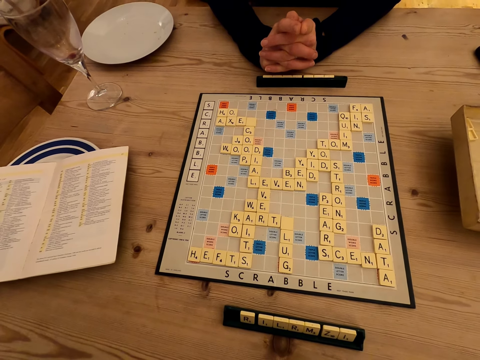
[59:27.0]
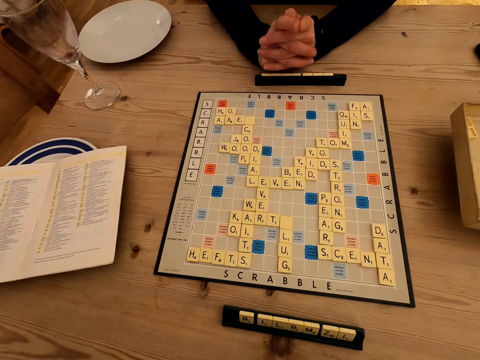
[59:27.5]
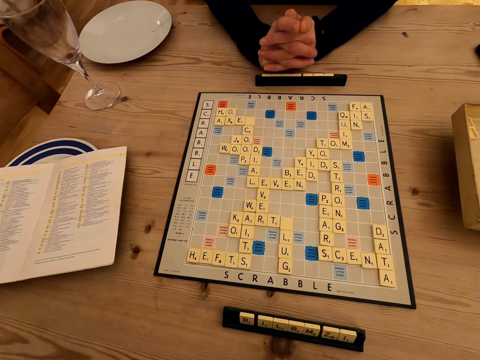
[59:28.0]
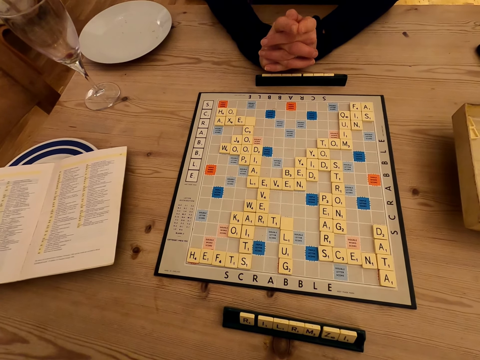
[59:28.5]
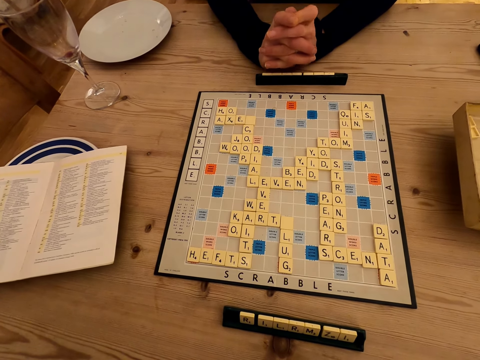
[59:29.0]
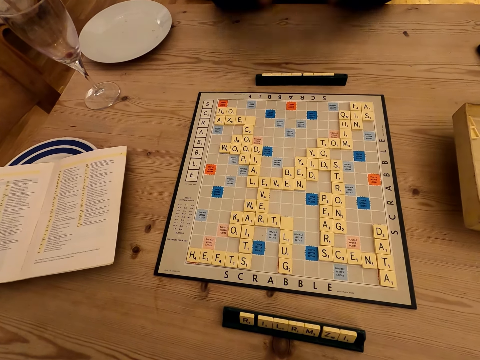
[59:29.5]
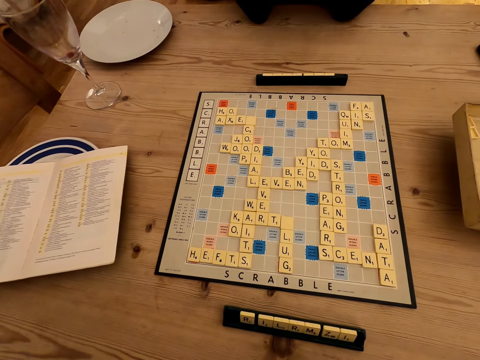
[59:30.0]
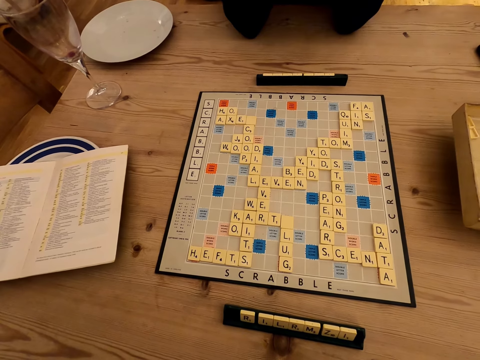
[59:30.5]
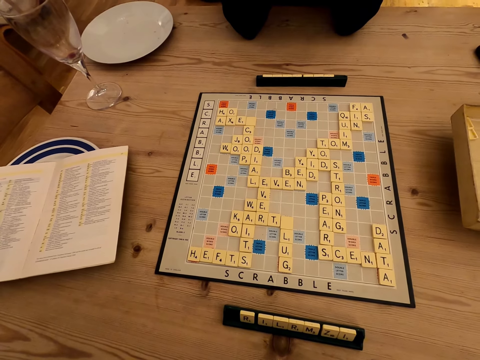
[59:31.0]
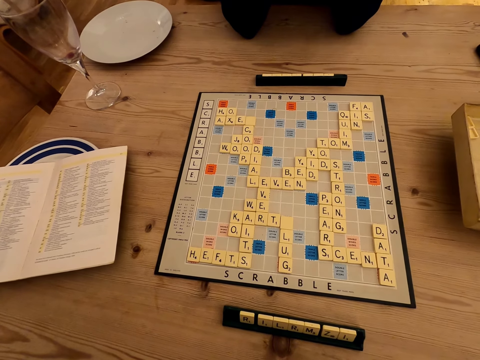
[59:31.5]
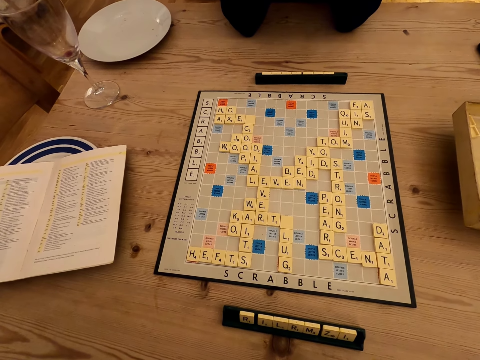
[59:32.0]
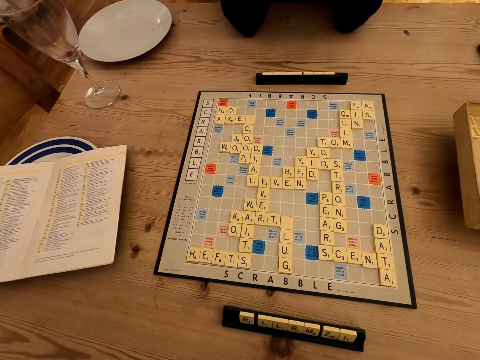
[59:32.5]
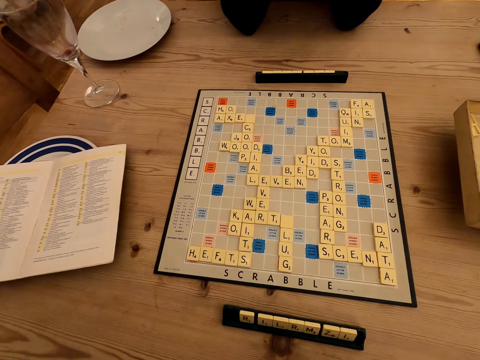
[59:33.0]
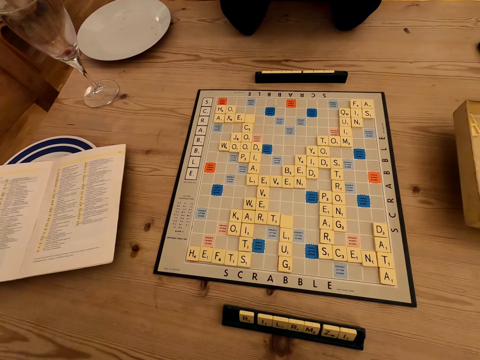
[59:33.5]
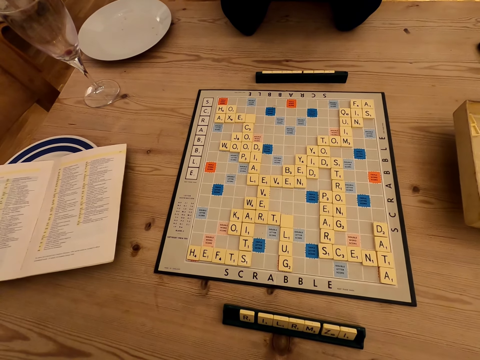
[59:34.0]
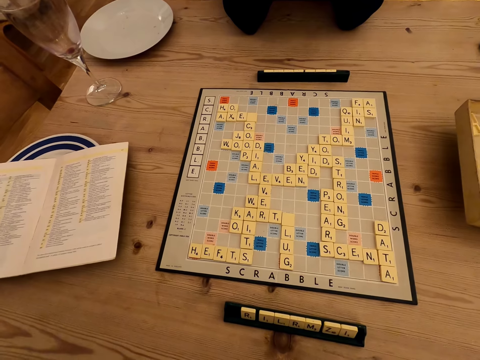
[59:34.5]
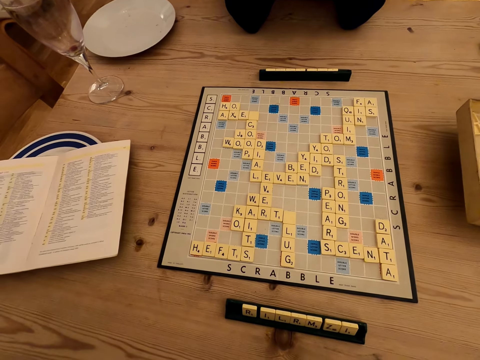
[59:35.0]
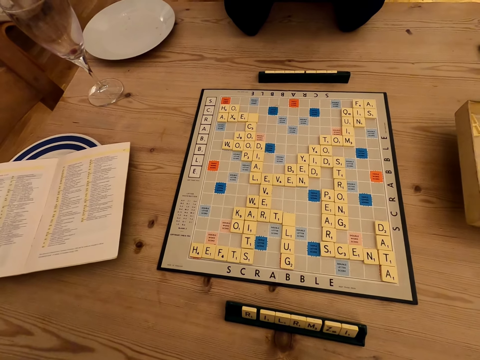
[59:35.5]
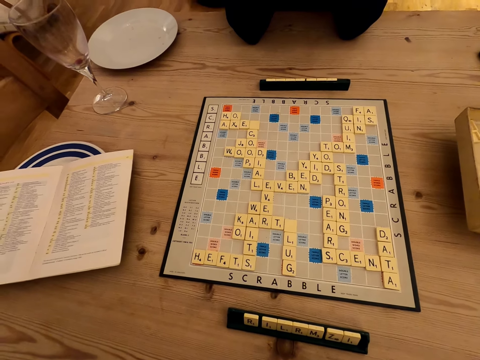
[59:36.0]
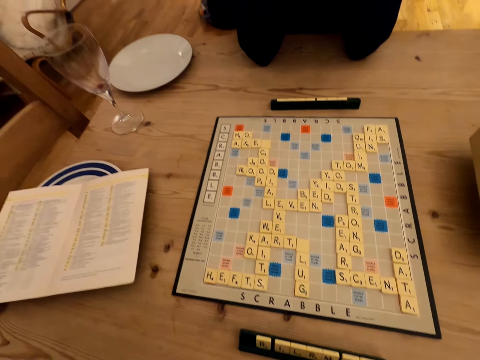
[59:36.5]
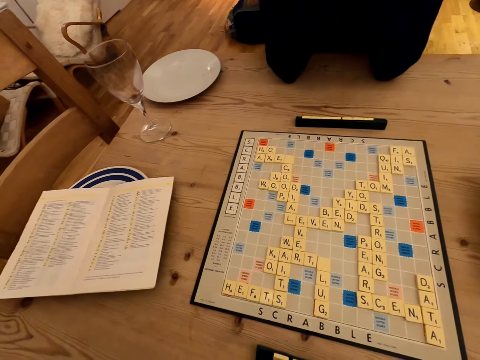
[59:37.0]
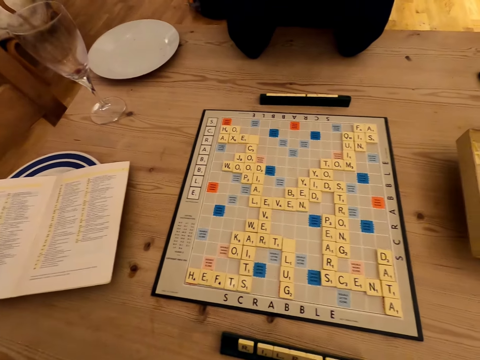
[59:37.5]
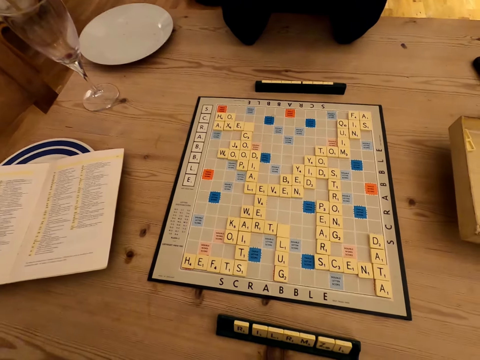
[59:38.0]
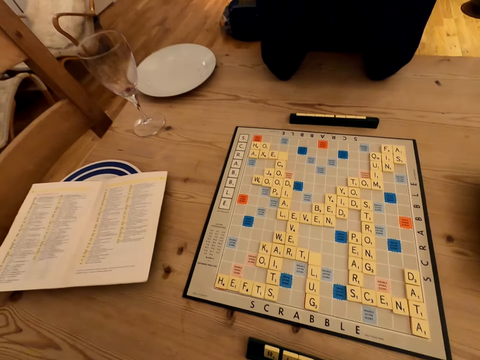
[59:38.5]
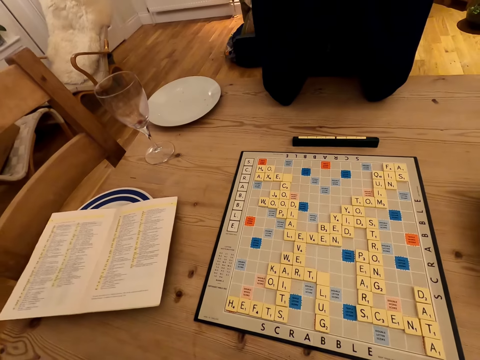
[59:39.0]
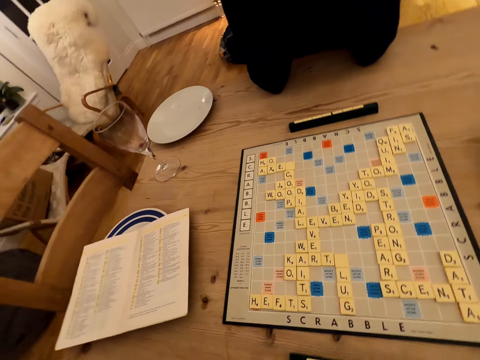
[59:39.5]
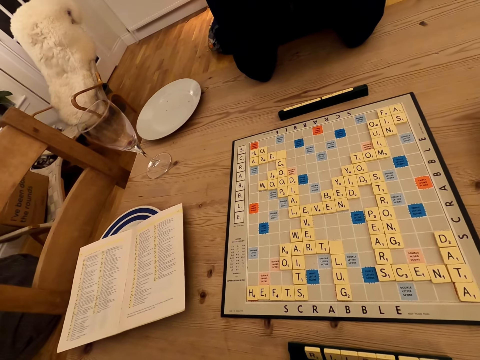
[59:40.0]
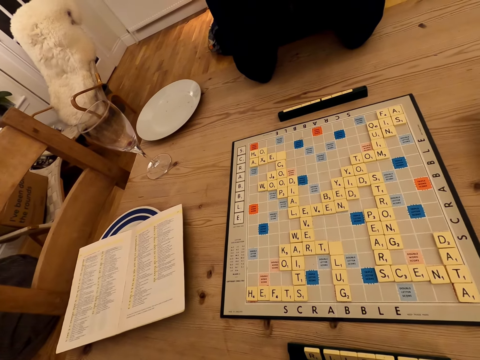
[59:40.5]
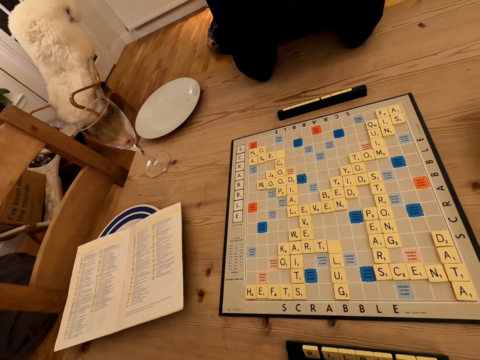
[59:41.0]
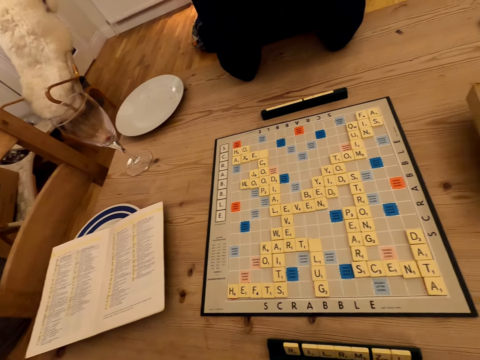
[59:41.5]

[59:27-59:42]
A woman unfolds arms and watches the scrabble board.

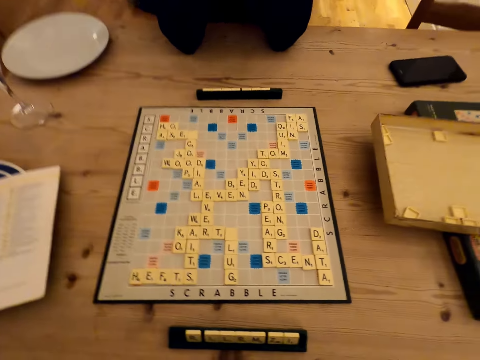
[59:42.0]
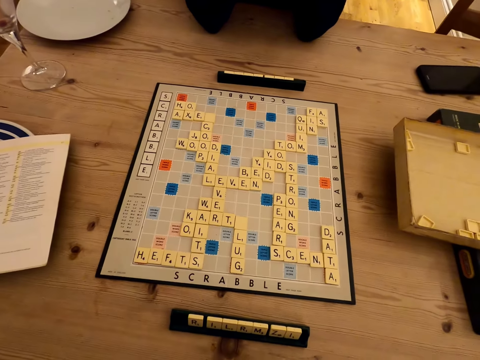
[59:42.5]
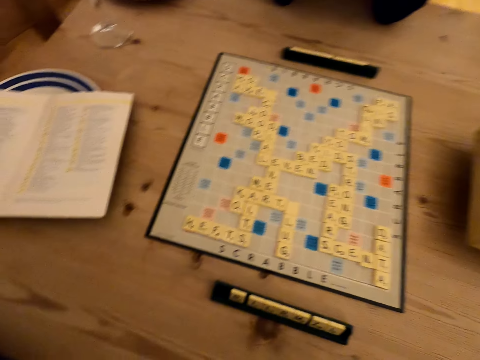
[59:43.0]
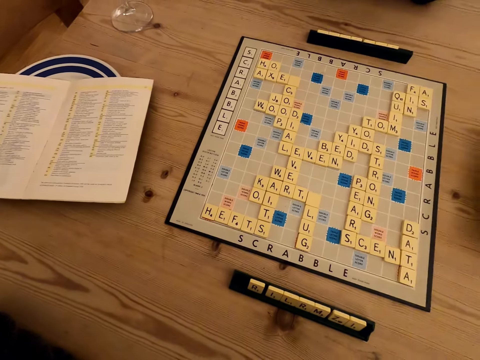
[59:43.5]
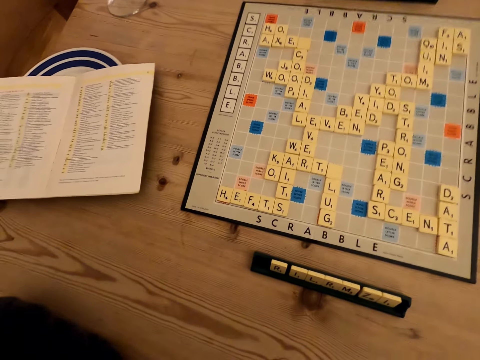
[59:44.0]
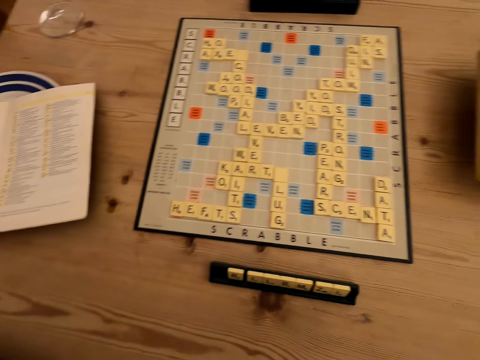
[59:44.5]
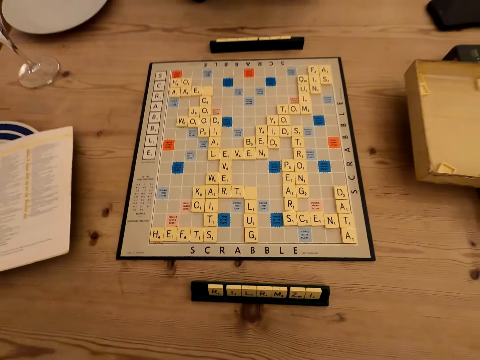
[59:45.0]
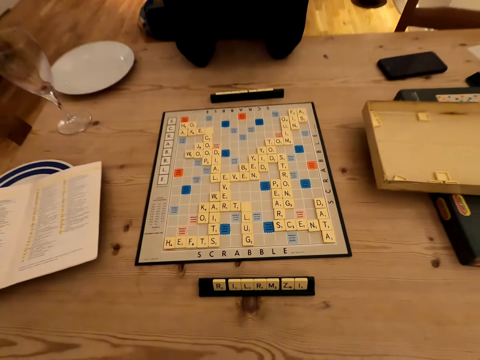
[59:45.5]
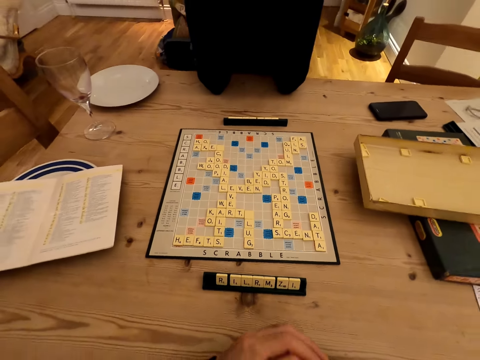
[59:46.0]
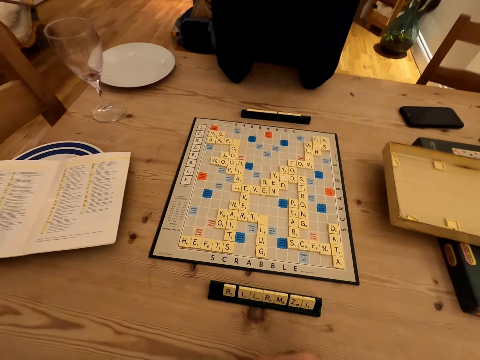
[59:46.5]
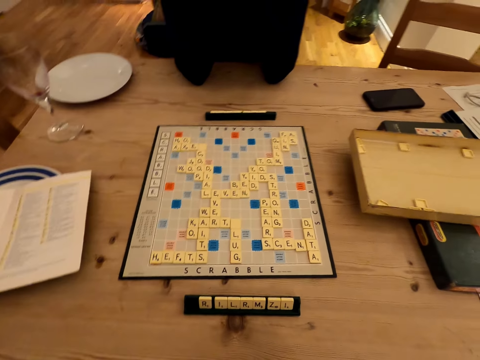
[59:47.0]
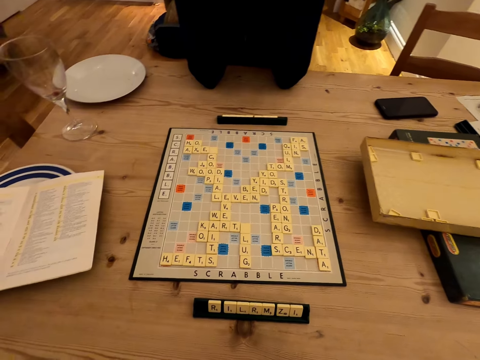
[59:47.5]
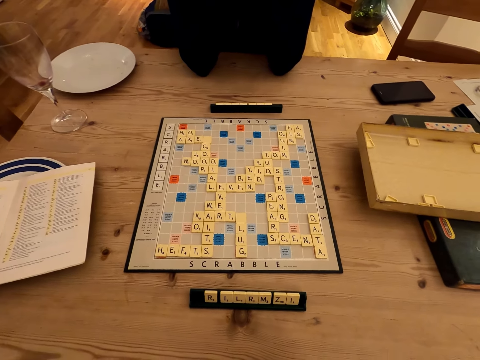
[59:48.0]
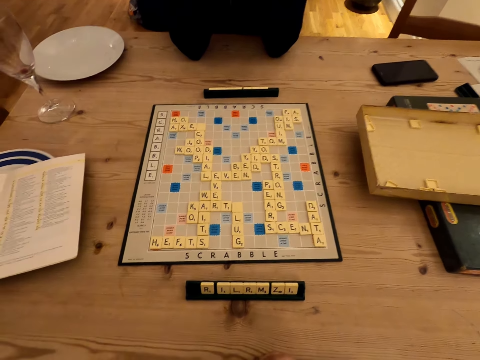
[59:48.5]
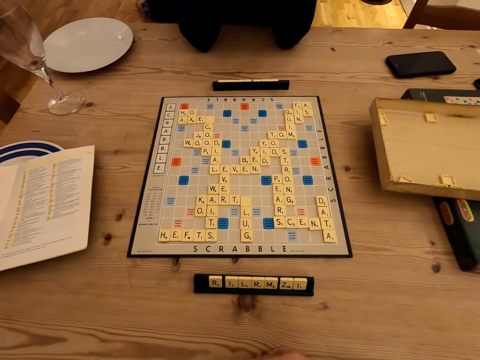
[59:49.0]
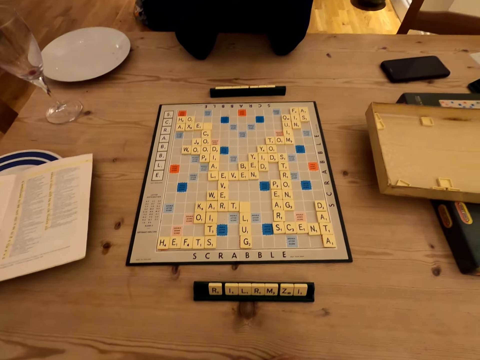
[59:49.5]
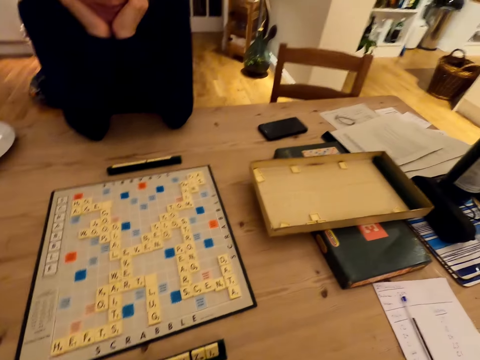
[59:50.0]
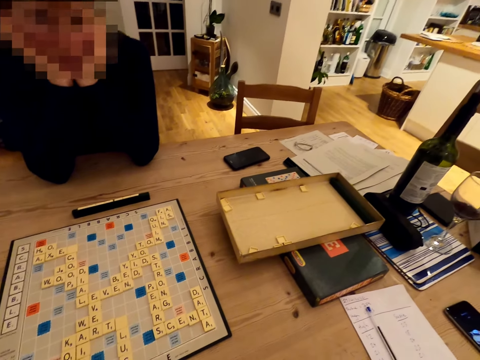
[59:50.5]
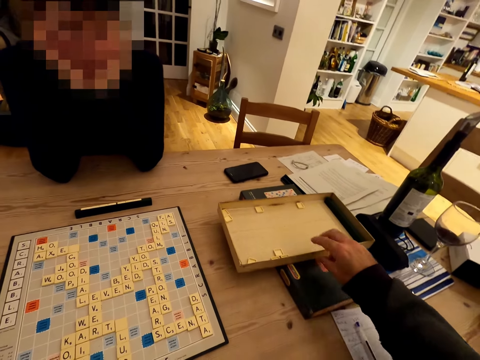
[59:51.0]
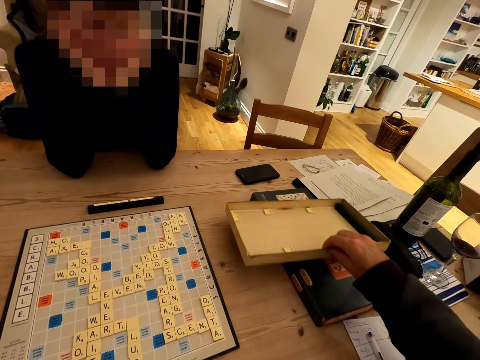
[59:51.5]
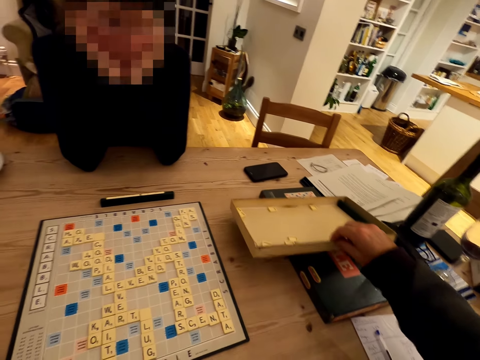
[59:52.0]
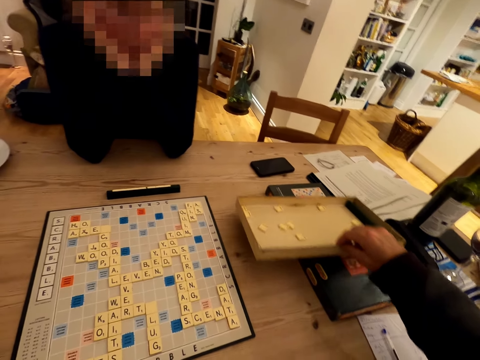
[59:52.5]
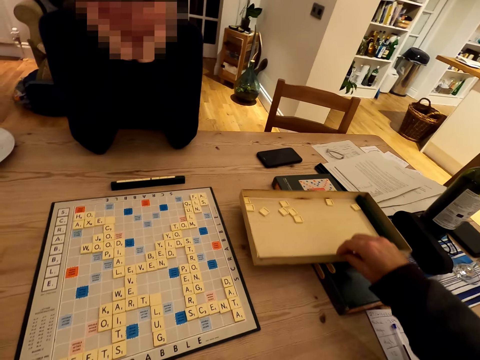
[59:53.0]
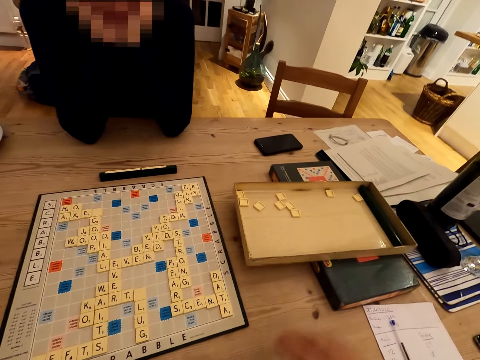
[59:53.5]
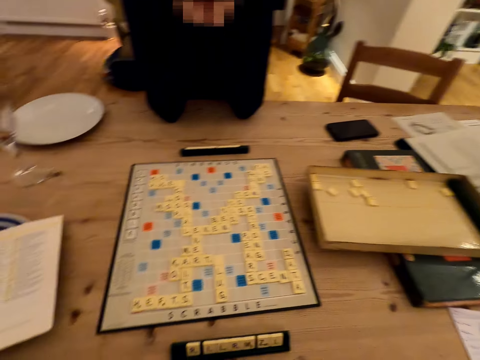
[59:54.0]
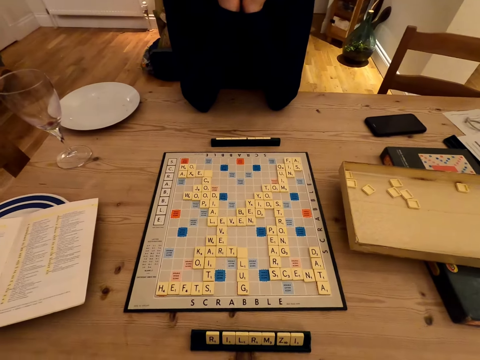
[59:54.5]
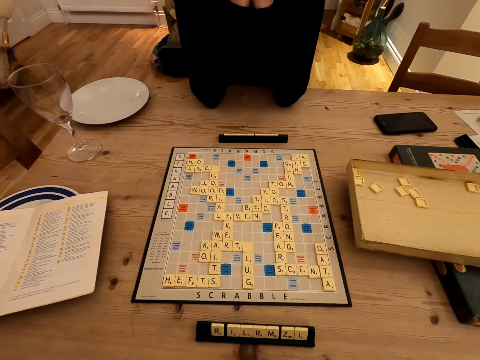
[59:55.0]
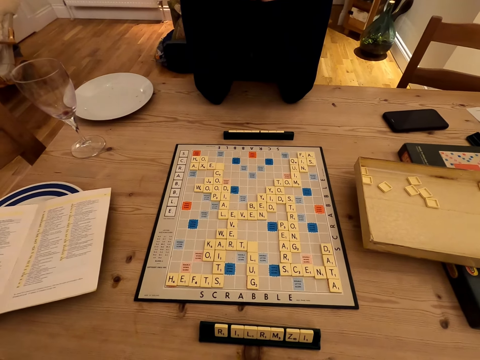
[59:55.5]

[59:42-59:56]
A woman moves a hand. The camera wearer converses with the woman. They look around. The woman moves scrabble boards. The camera wearer shakes a box of scrabble letters. They look at the scrabble board.
